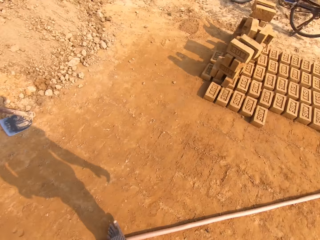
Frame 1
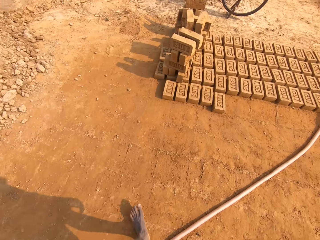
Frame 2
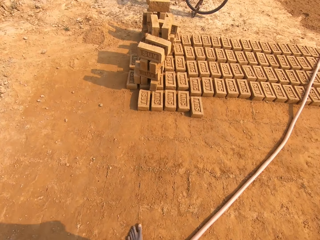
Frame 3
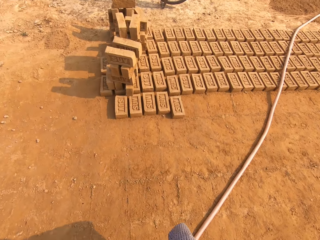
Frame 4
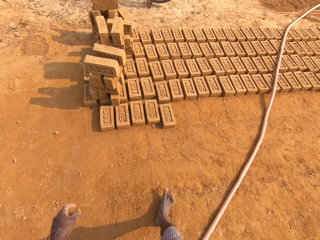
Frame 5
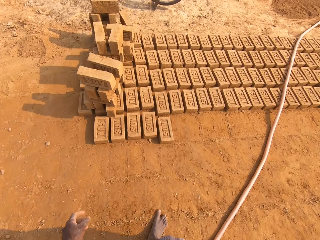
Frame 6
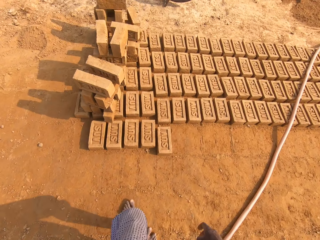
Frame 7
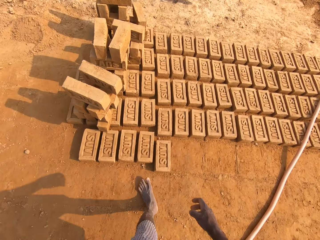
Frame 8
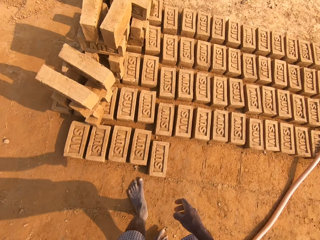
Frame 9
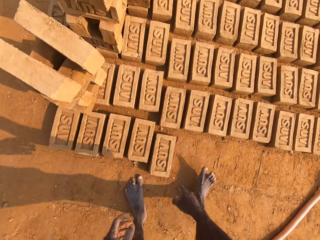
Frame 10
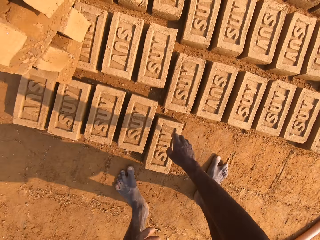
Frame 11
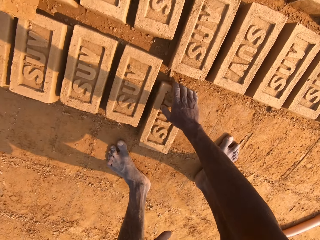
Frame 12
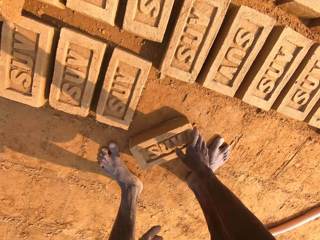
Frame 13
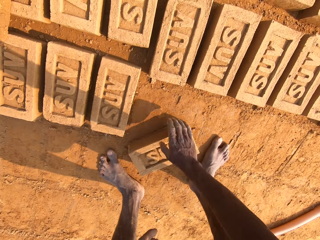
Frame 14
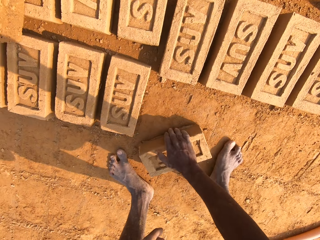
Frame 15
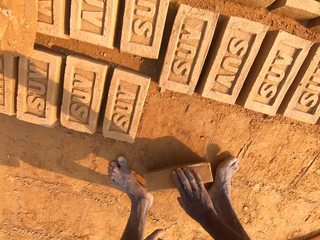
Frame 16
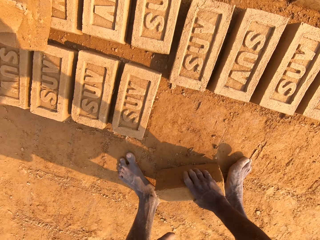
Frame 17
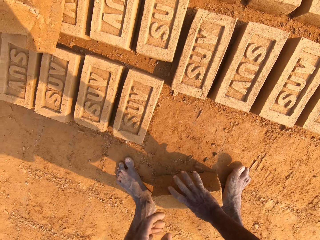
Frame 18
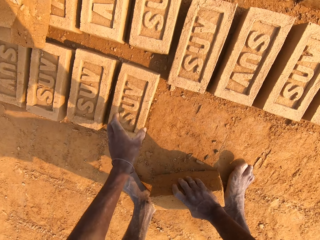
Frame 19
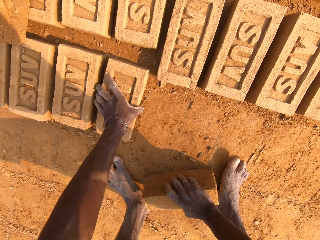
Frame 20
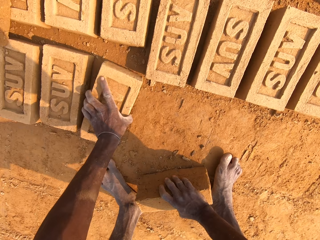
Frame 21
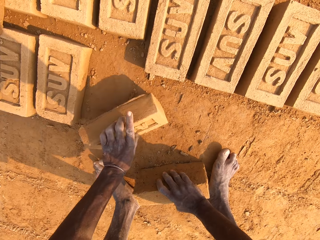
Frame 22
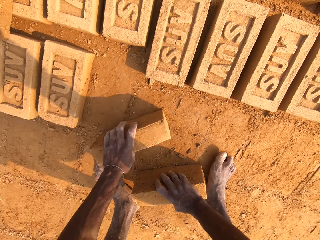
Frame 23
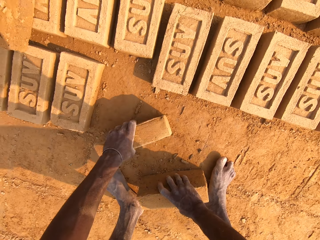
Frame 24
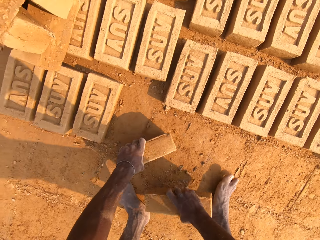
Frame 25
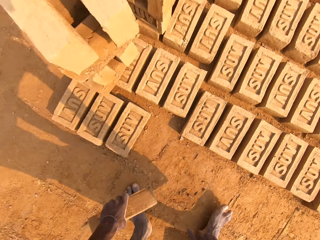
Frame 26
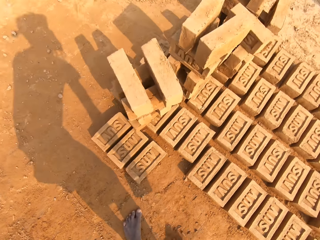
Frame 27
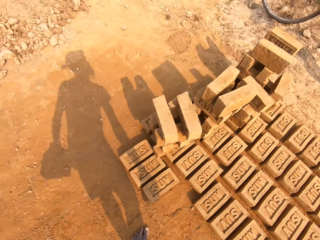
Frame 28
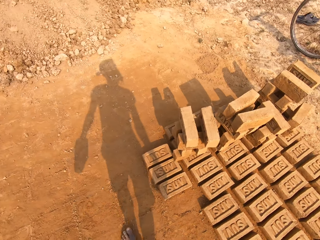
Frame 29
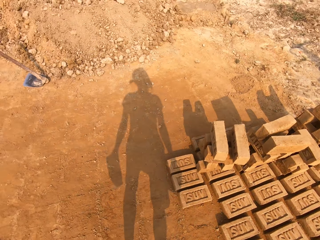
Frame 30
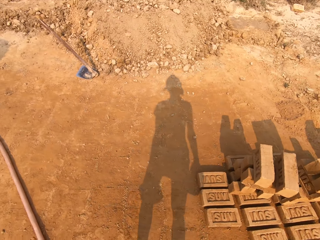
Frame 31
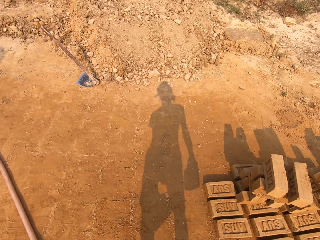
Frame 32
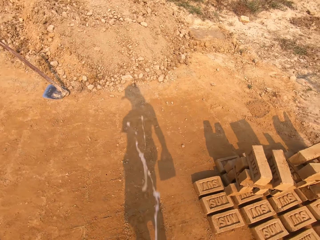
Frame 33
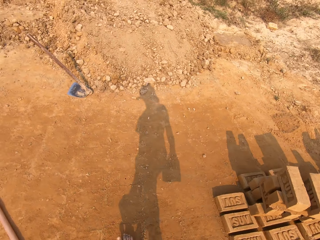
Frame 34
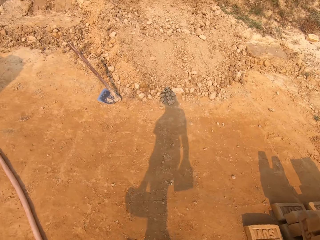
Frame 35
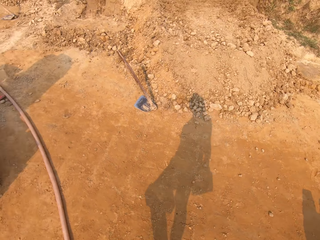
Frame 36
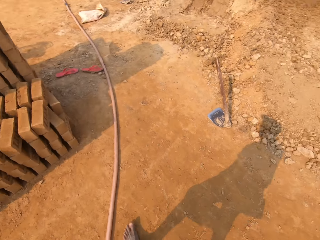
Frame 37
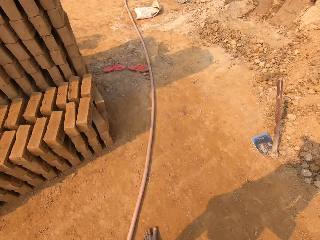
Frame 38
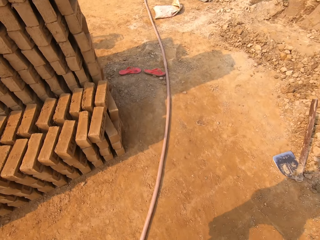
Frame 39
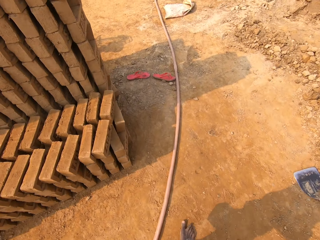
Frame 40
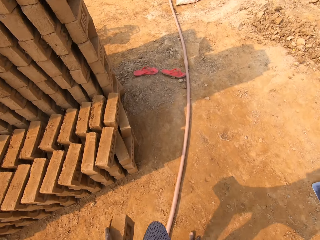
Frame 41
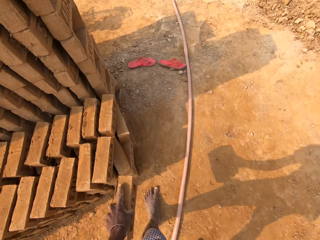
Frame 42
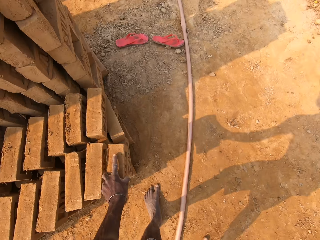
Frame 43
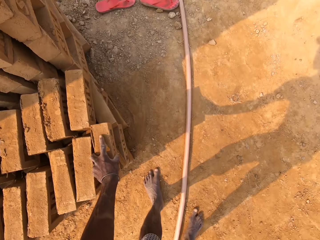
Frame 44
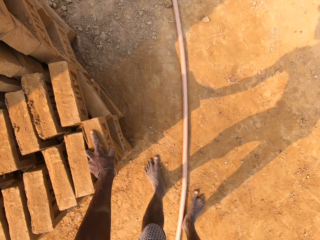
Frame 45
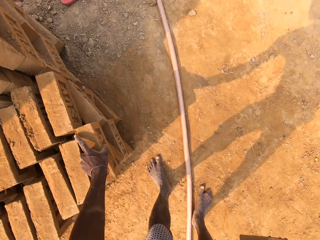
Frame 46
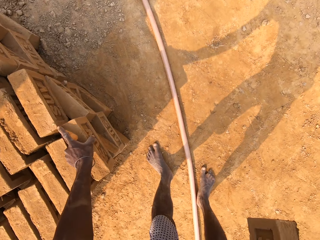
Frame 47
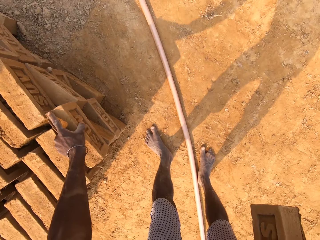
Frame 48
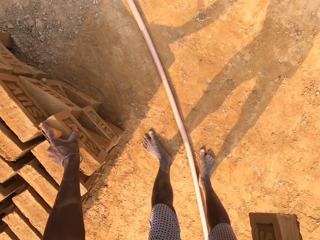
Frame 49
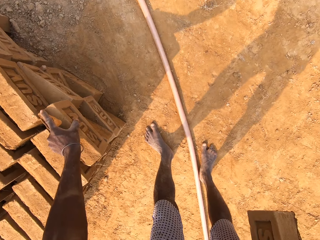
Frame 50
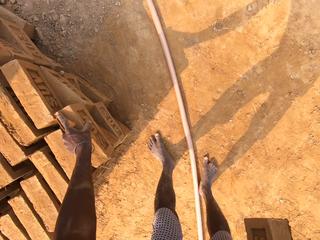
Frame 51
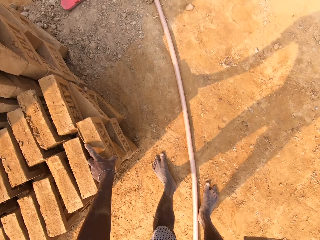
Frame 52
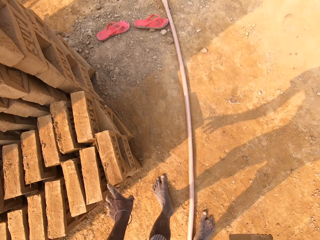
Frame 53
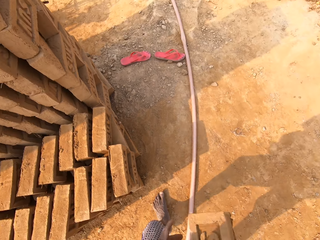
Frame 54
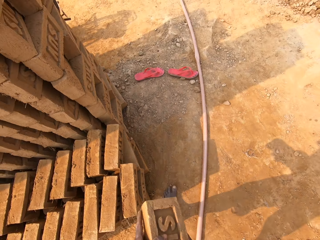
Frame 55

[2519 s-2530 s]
The camera wearer walks in the field. He picks up a brick from the ground with his right hand. He picks up a brick from the ground with his left hand. He walks in the field. He arranges the brick. He drops the brick on the arranged brick with his left hand.

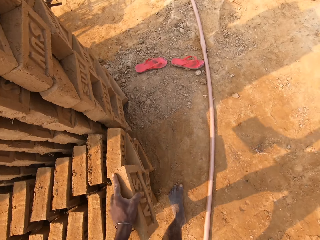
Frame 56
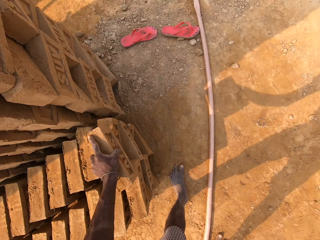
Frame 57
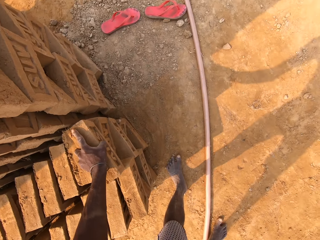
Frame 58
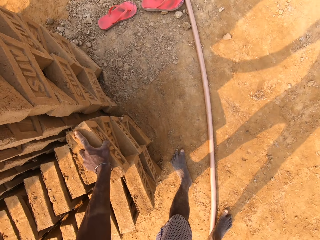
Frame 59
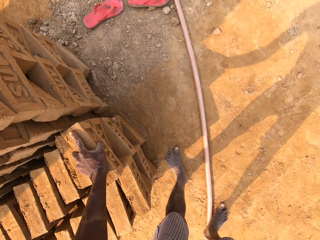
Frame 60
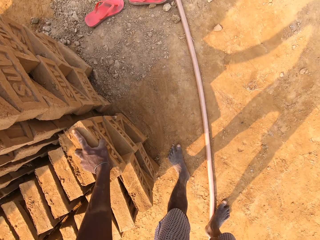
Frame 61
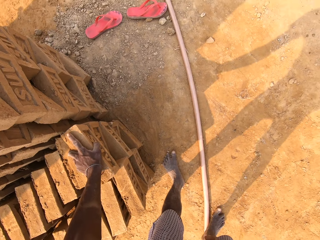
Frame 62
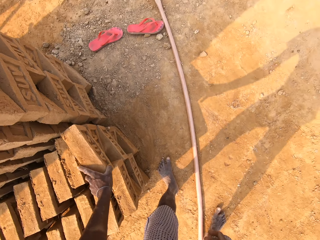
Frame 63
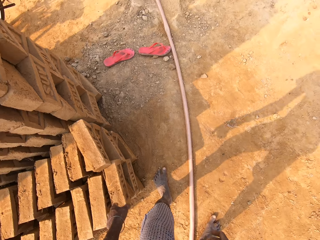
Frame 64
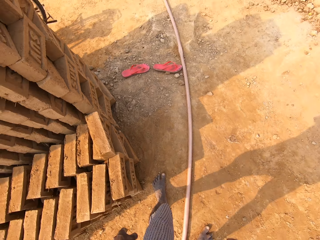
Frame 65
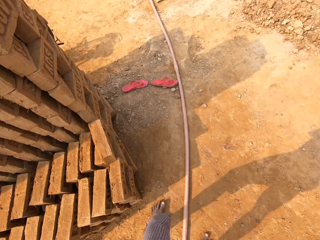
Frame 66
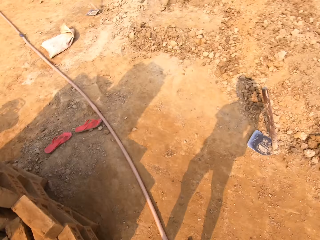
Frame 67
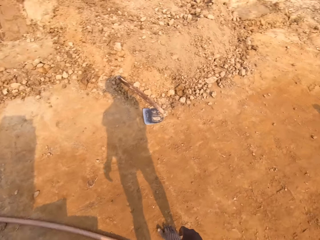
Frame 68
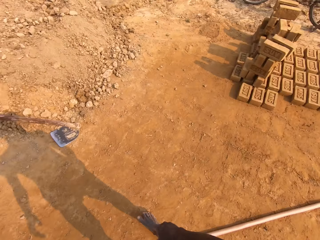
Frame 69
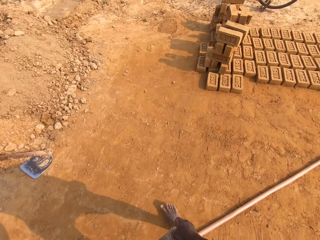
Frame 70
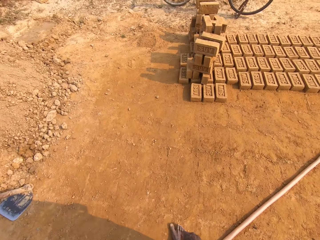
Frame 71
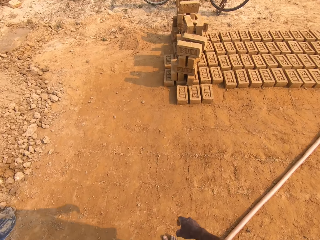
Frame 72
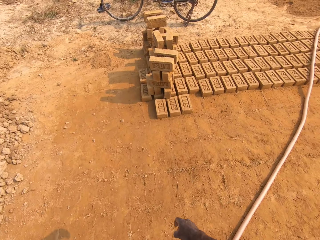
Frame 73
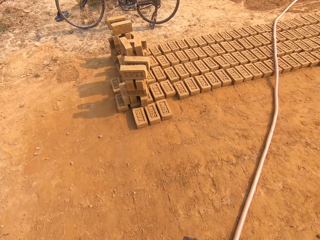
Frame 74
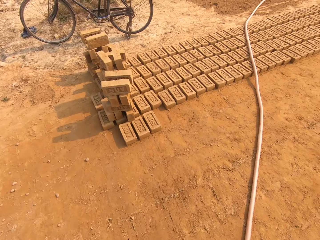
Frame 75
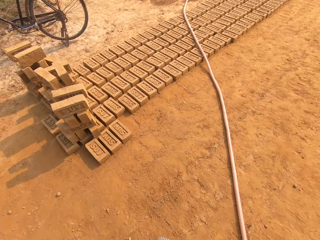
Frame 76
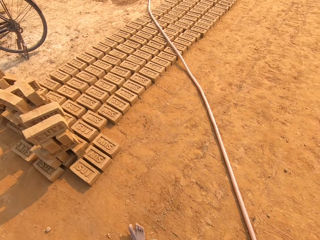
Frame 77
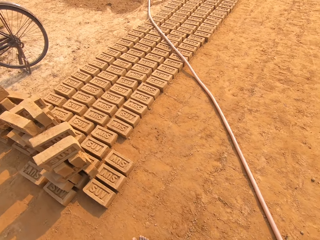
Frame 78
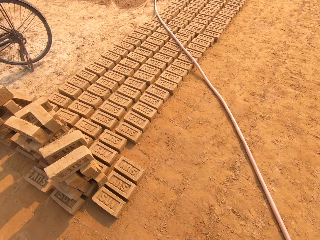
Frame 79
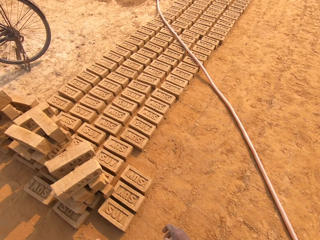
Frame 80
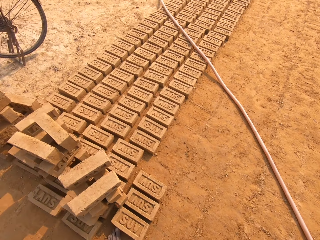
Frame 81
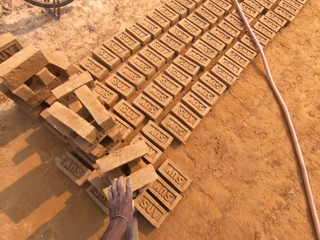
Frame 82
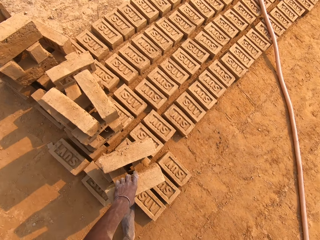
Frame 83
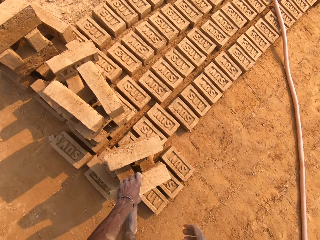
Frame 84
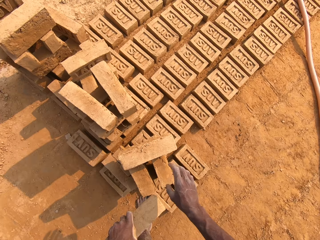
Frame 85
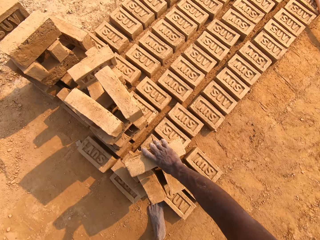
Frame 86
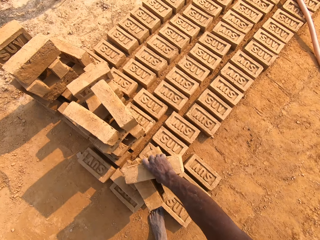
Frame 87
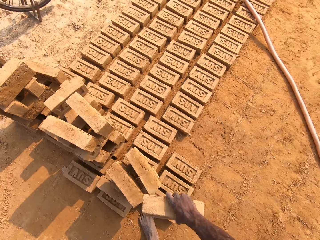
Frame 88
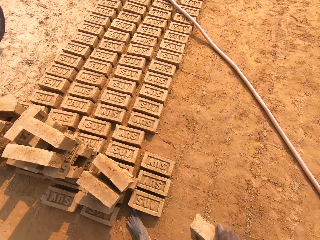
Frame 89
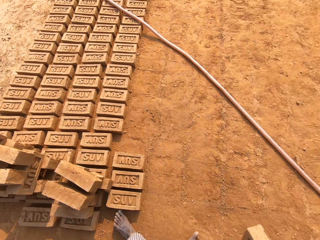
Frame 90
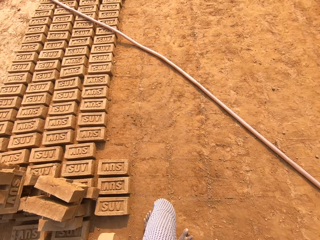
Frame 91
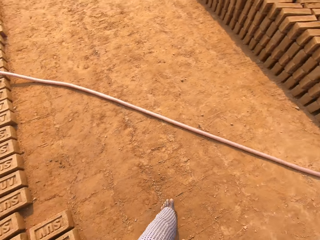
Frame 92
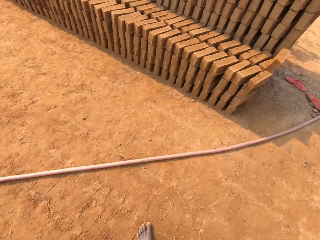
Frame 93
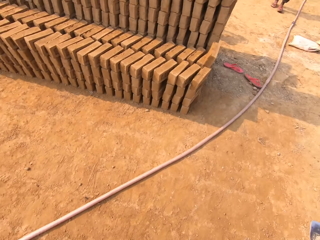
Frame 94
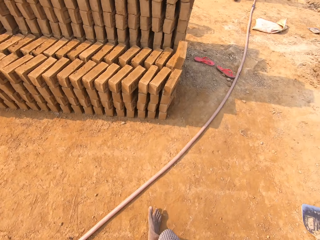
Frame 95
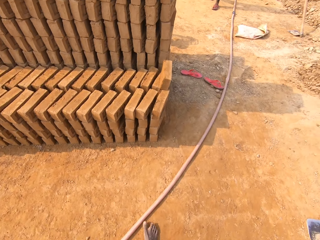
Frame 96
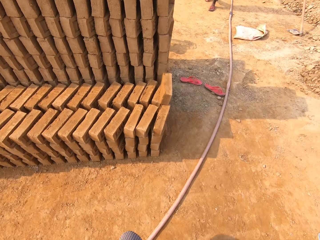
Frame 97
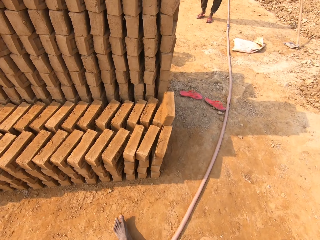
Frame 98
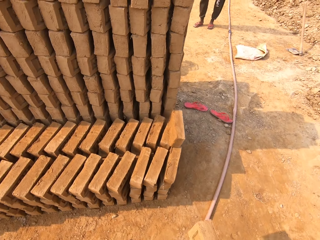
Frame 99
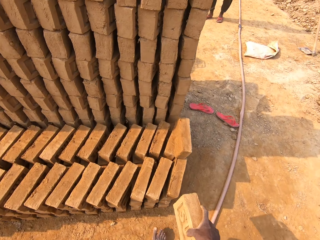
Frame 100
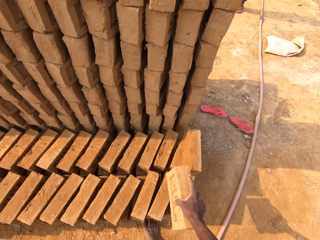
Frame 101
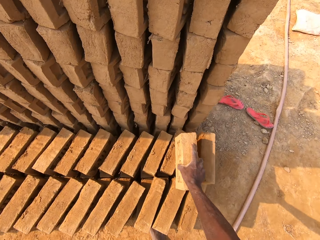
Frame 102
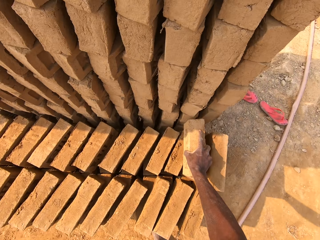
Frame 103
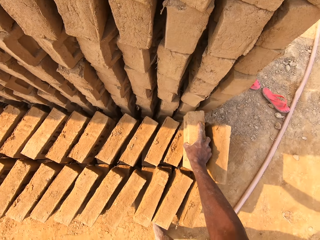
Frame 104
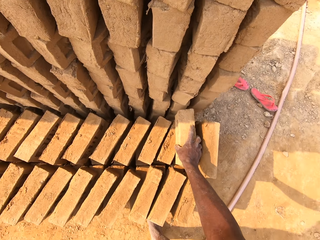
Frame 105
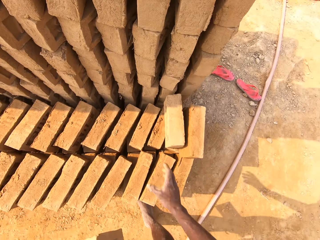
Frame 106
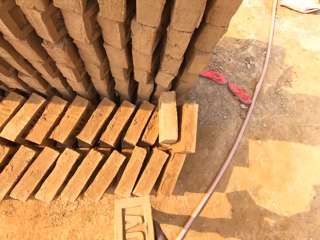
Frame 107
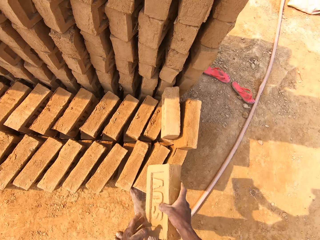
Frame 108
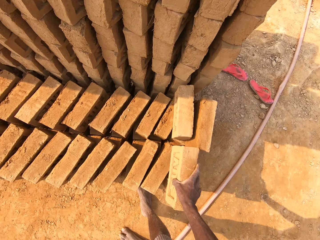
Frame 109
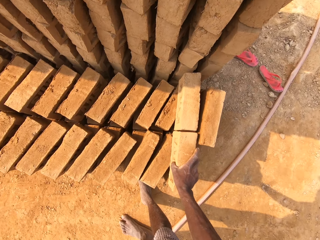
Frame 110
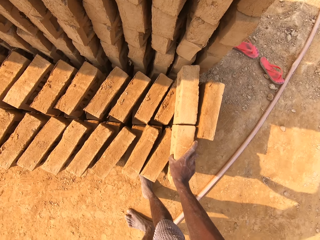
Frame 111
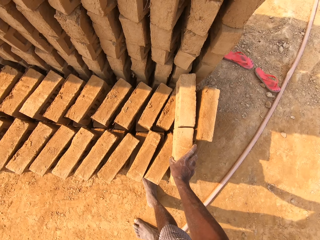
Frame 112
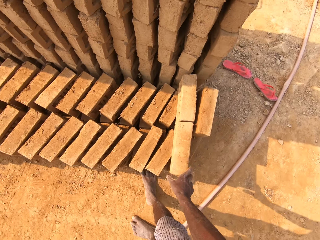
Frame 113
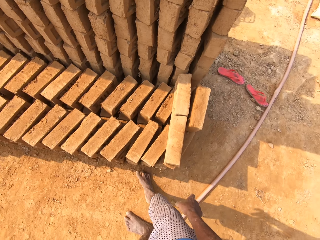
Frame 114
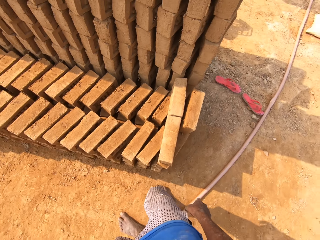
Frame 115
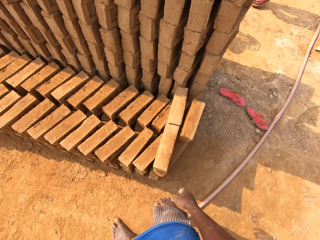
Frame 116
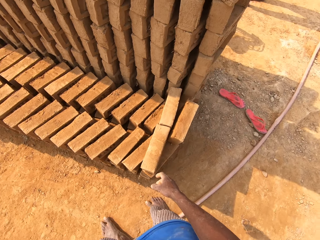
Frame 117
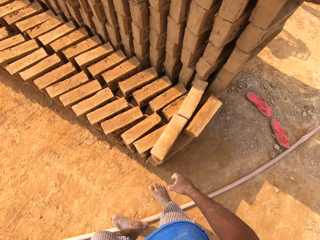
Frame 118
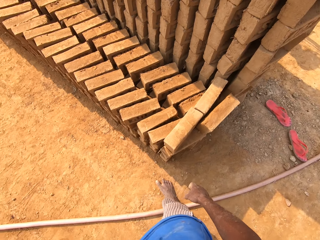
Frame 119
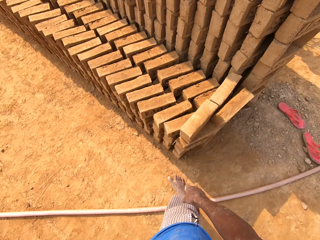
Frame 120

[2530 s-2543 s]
The camera wearer drops the brick on the arranged brick with his left hand. He walks in the field. He picks up a brick from the arranged brick with his left hand. He picks up a brick from the arranged brick with his right hand. He walks in the field. He arranges the brick. He drops the brick on the arranged brick with his right hand. He drops the brick on the arranged brick with his right hand again.
